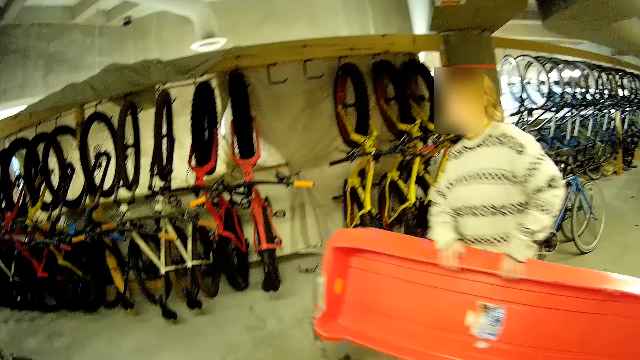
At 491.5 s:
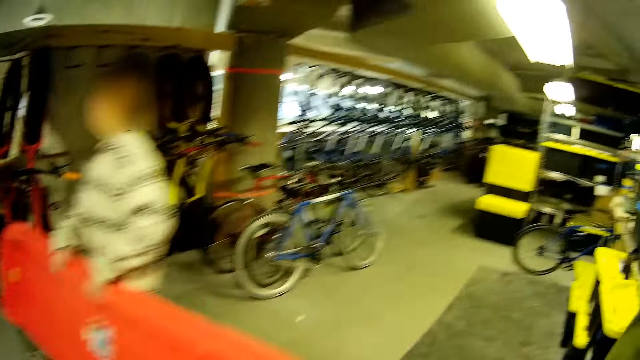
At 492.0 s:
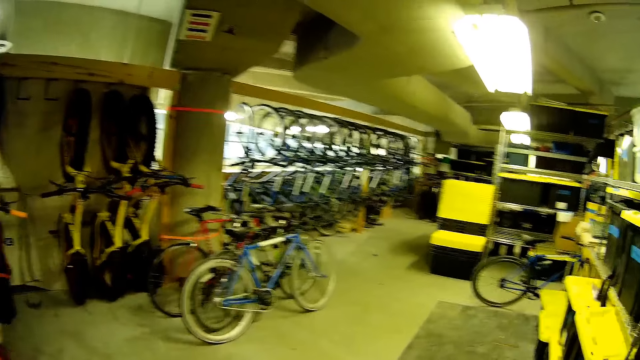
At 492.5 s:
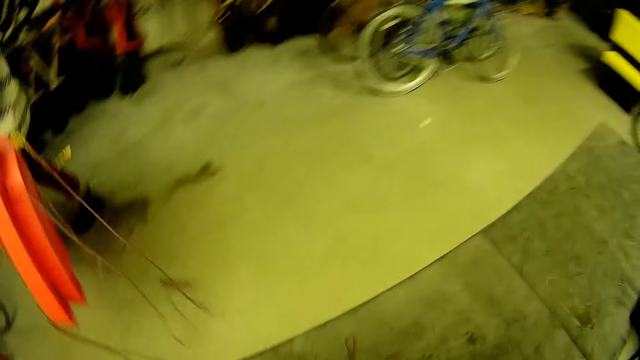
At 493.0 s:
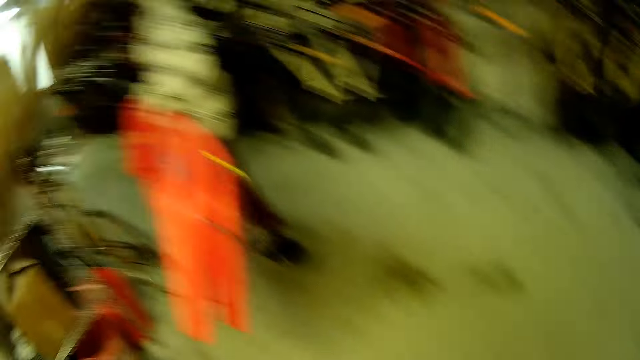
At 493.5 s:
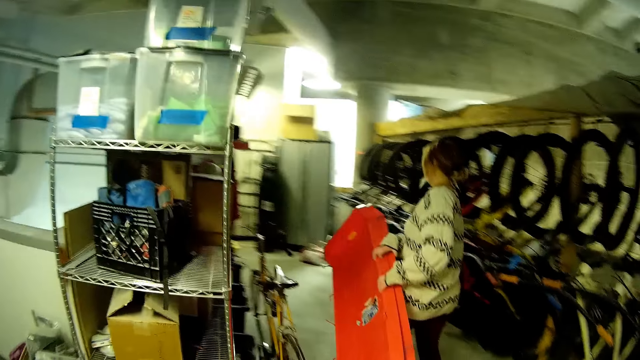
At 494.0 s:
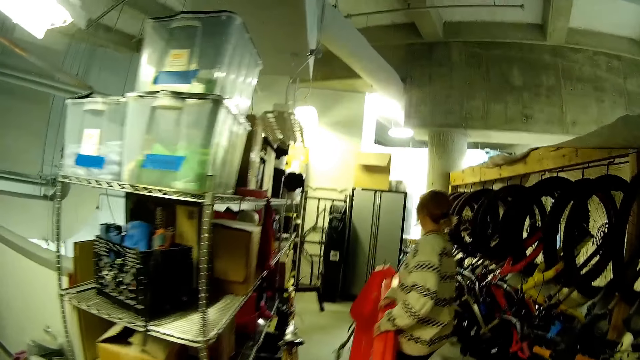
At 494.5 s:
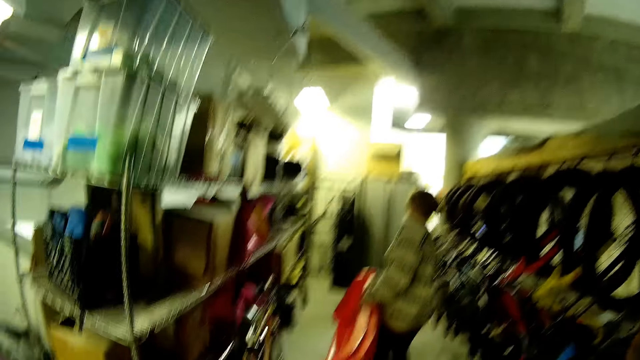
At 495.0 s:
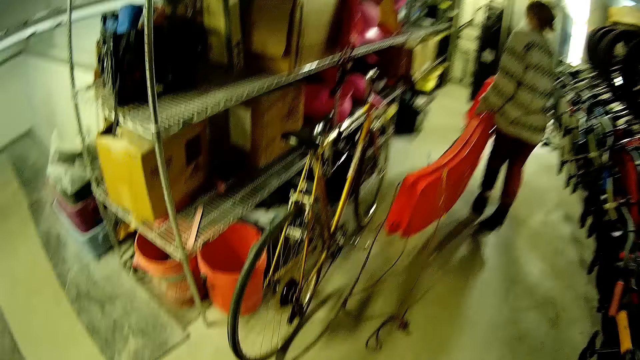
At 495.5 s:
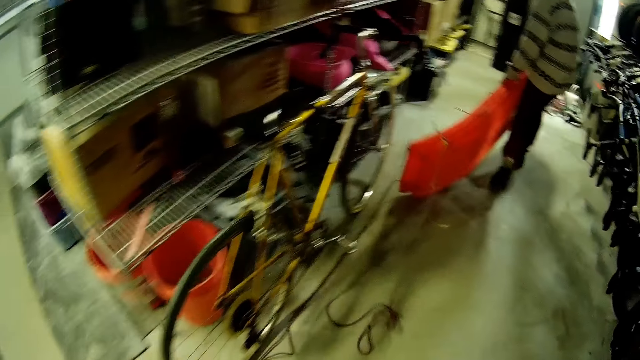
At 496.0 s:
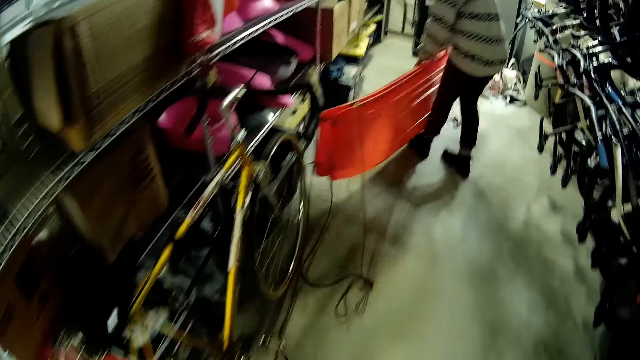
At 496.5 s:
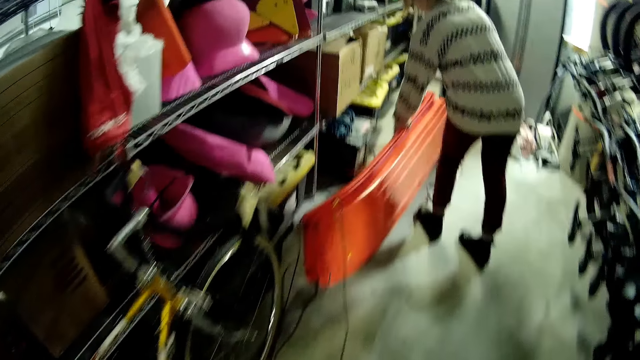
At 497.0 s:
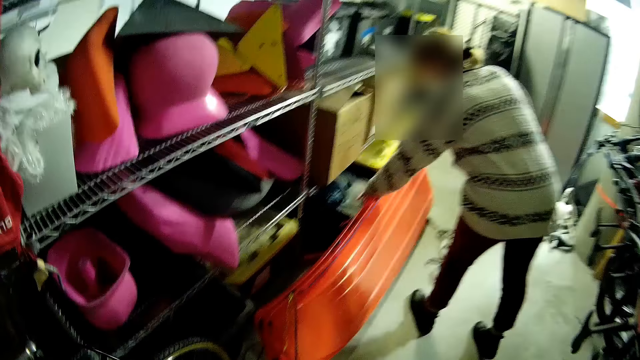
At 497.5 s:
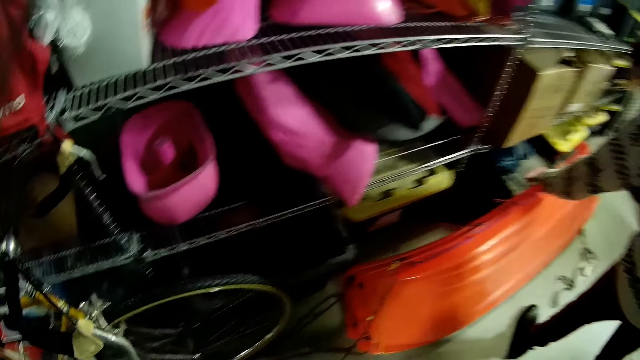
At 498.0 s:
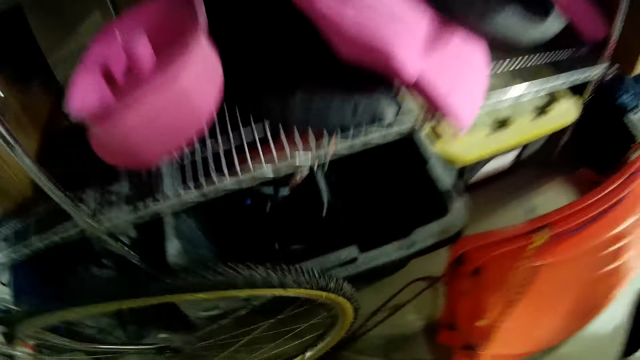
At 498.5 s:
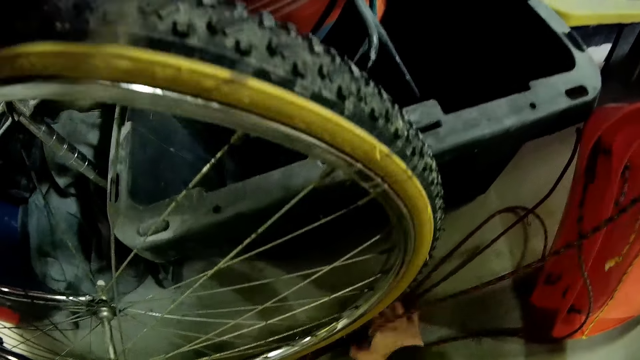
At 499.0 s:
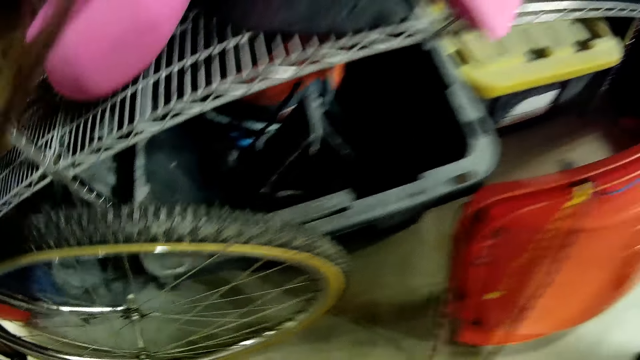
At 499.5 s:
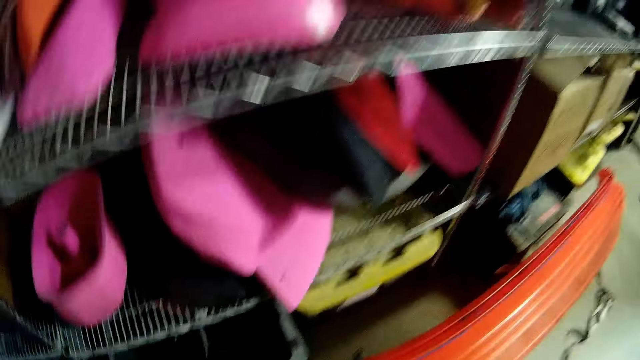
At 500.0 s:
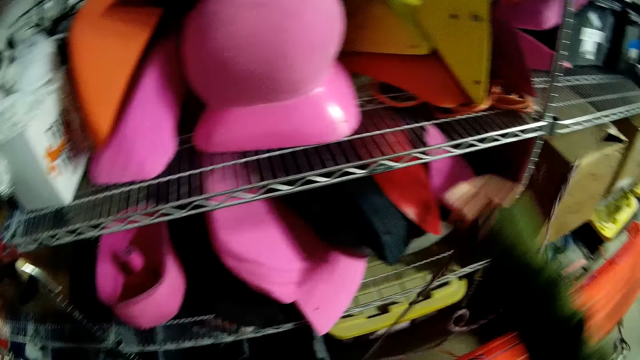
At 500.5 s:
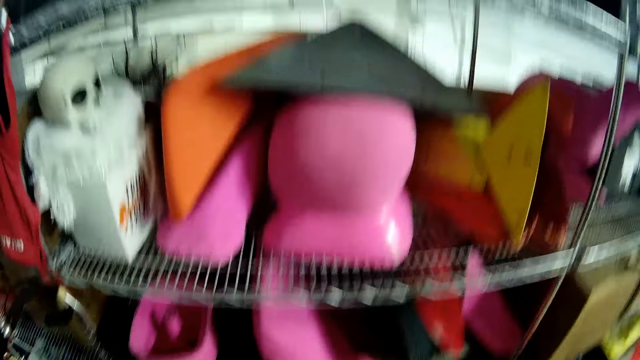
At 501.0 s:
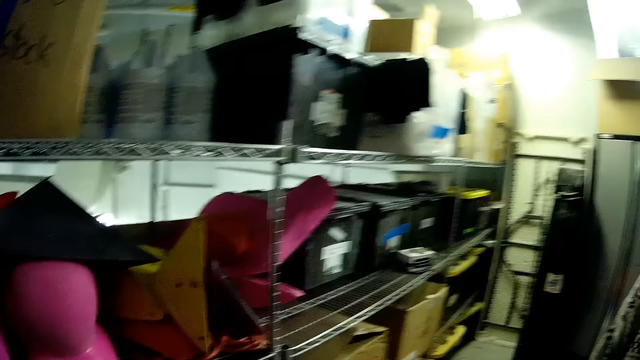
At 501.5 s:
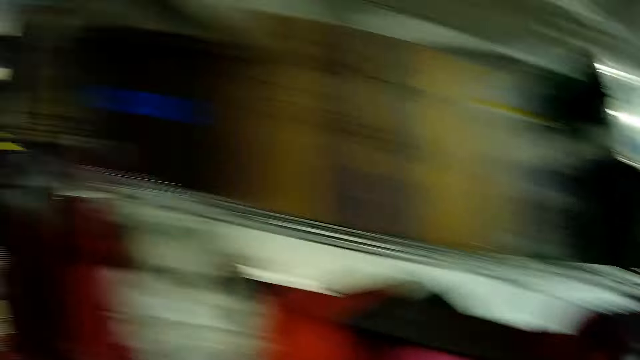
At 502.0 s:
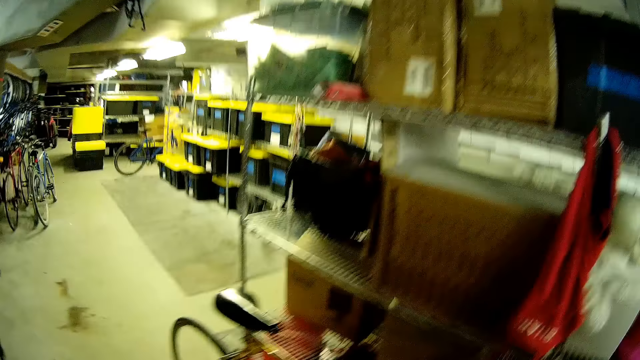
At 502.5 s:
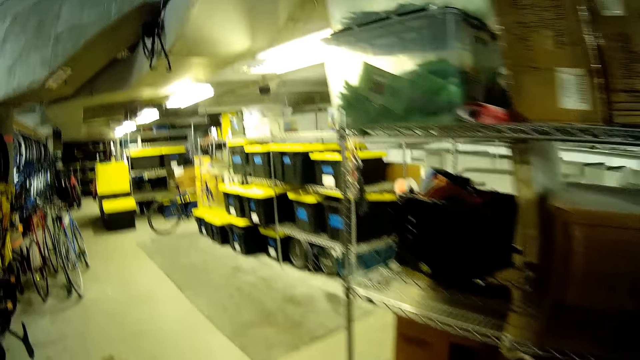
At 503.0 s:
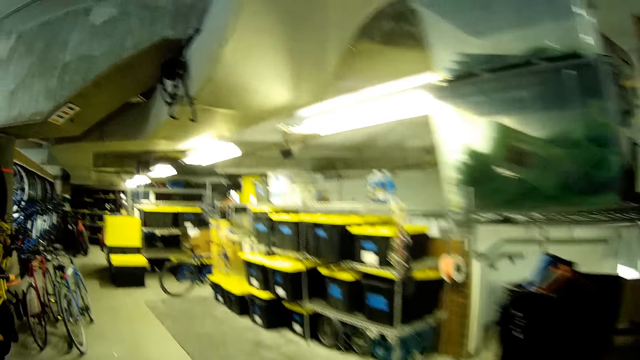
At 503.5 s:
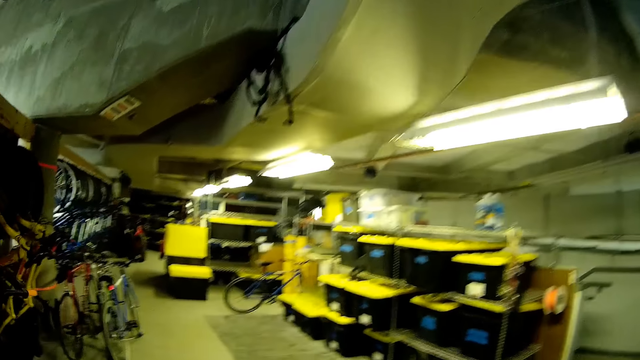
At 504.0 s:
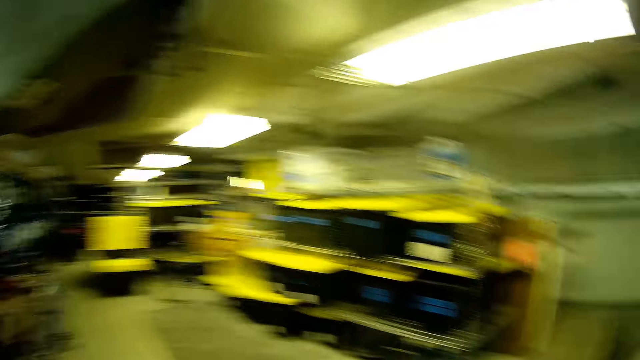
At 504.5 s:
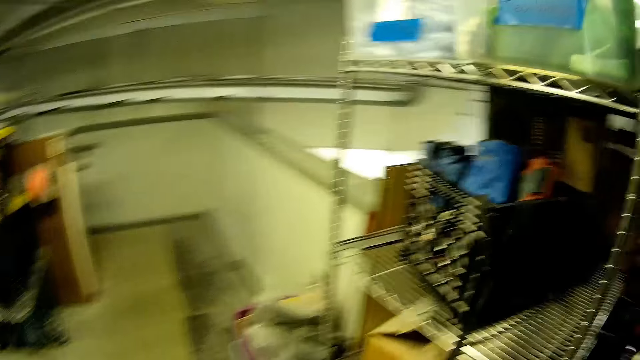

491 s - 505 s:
The woman walks down the pathway of the shopping mall with the sliders in her hands. The woman places the sliders by a rack in the shopping mall with her hands. The camera wearer puts aside something. She picks up a rope from the floor with her right hand. She places the rope on the sliders with her hands.

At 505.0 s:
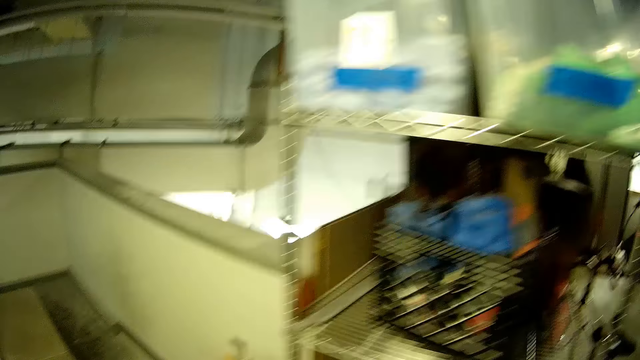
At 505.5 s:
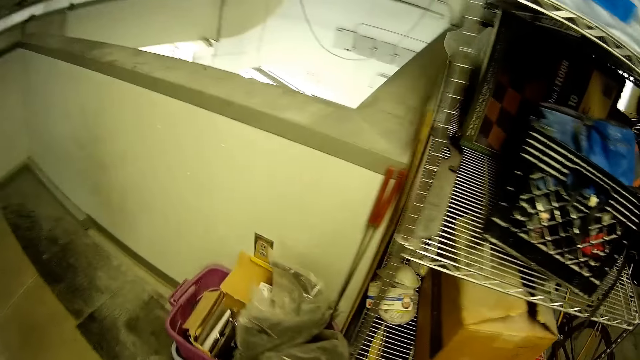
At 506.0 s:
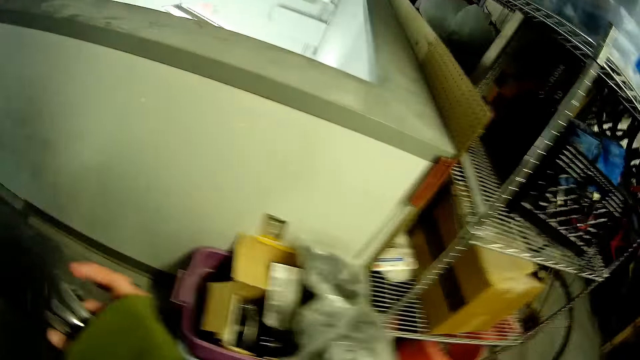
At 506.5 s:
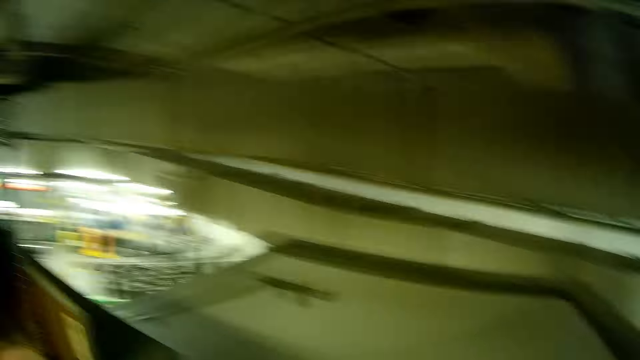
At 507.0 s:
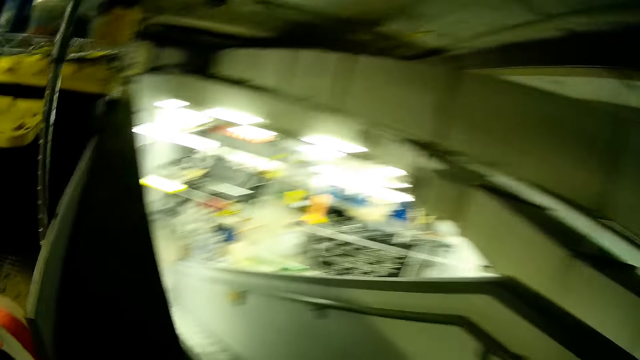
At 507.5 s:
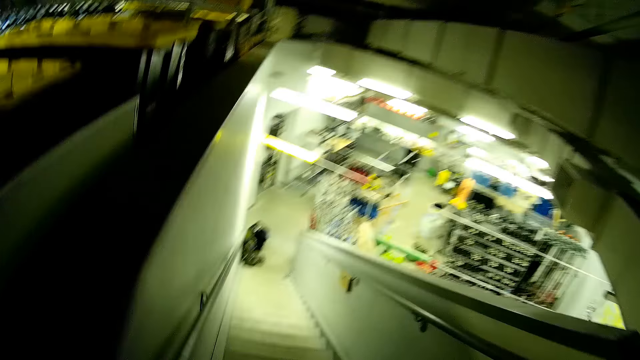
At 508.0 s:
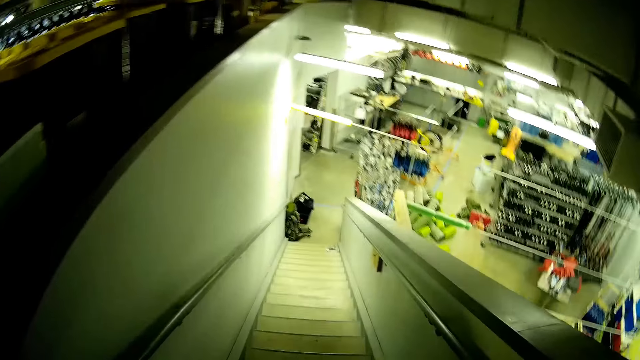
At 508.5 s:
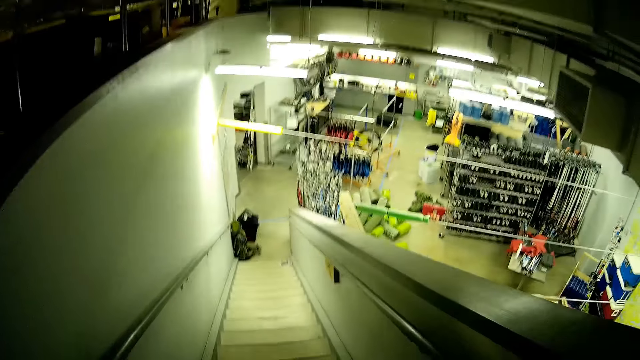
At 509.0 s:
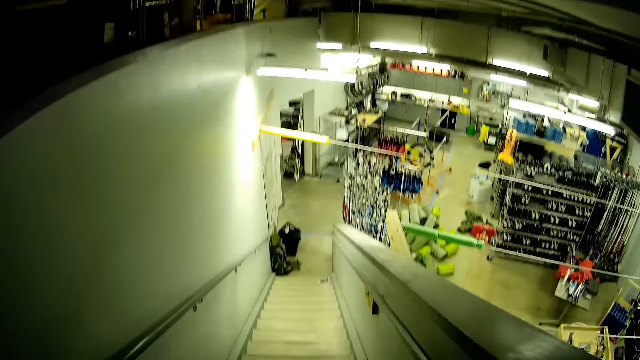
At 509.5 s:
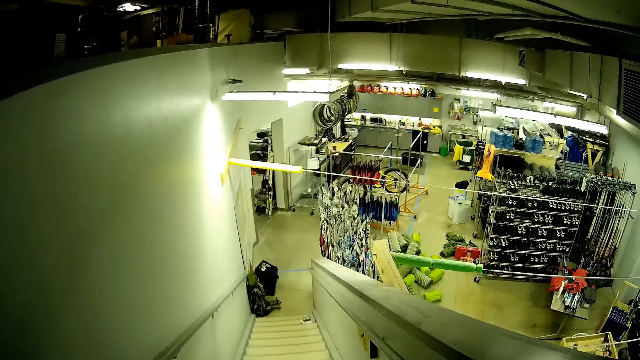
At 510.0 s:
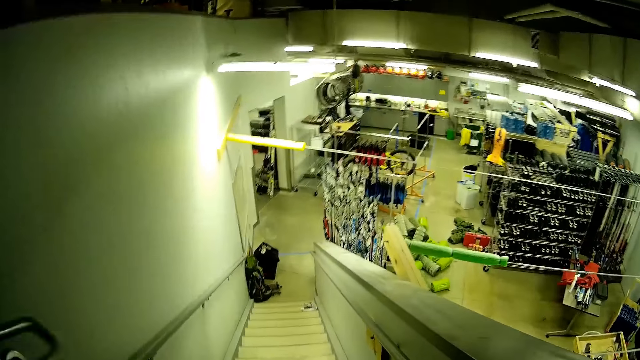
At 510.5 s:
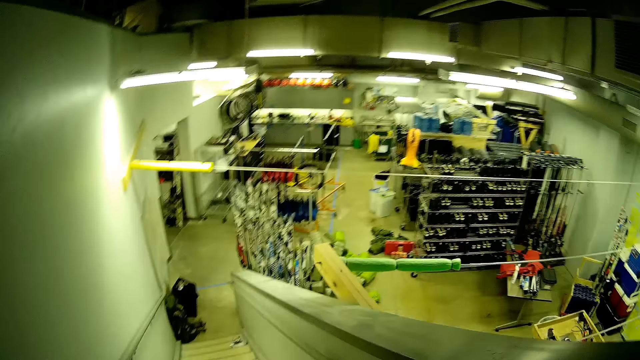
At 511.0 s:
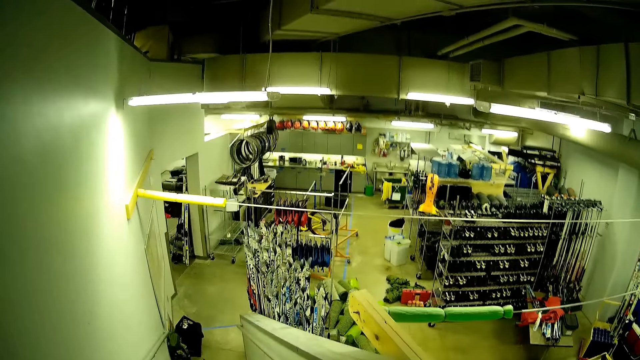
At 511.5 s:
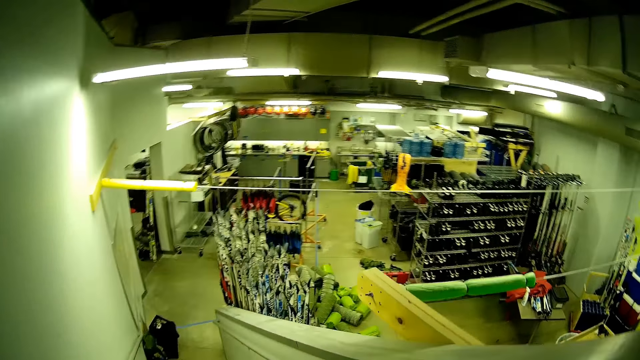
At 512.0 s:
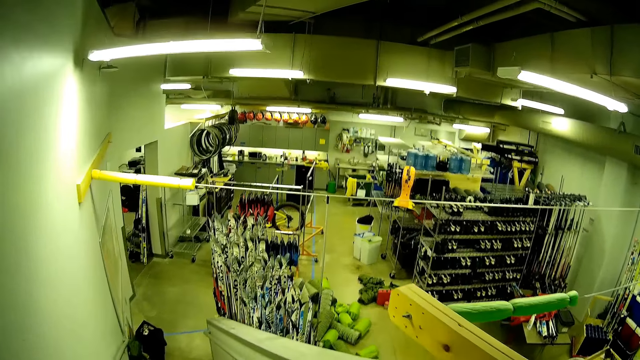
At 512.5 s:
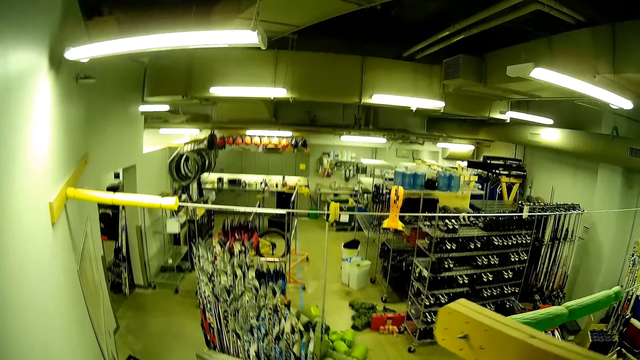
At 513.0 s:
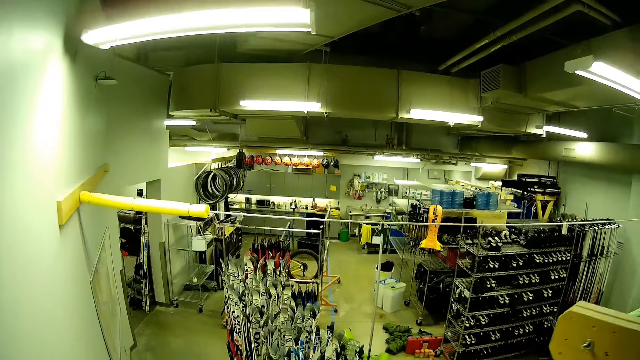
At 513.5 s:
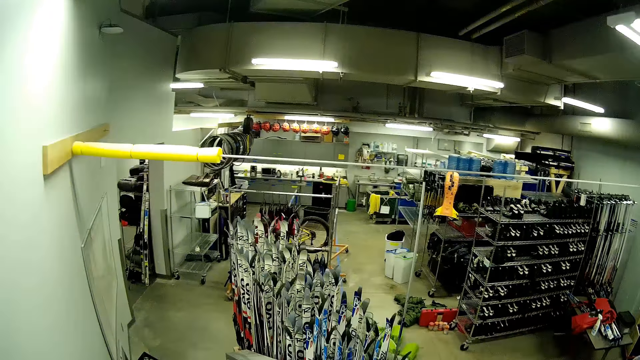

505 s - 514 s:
The camera wearer walks down the staircase.
